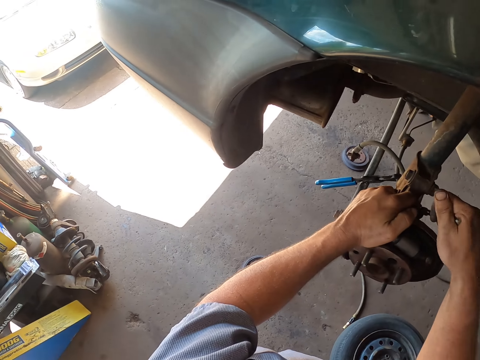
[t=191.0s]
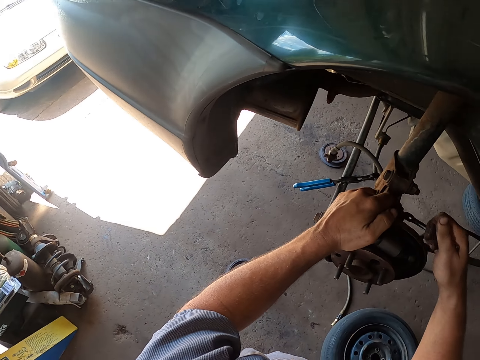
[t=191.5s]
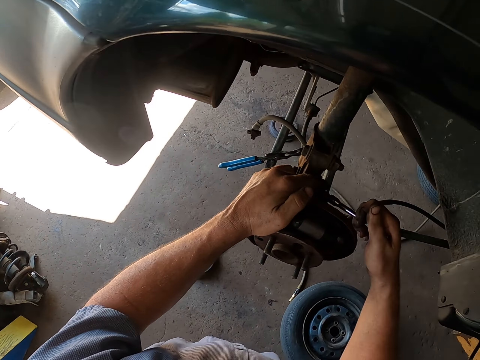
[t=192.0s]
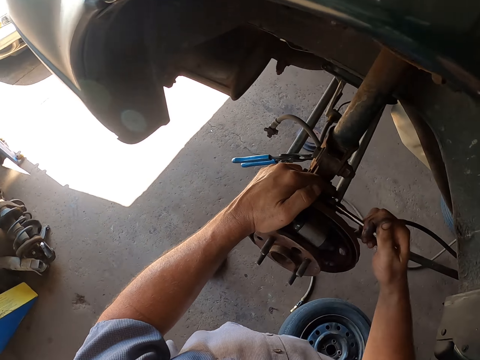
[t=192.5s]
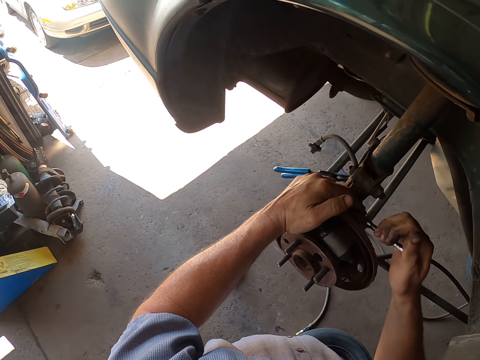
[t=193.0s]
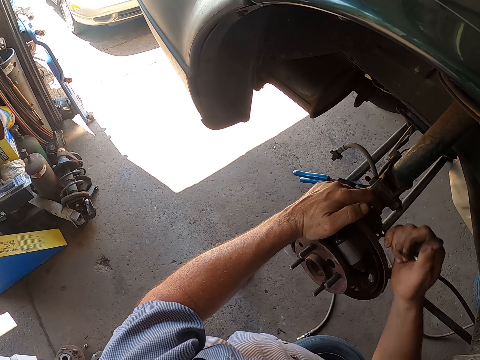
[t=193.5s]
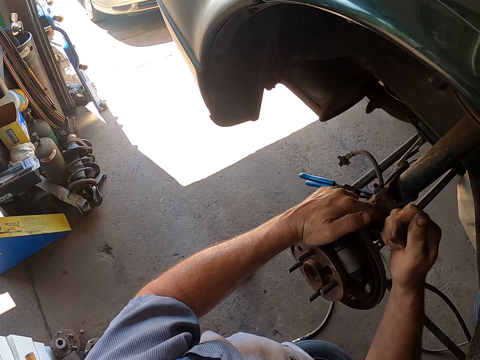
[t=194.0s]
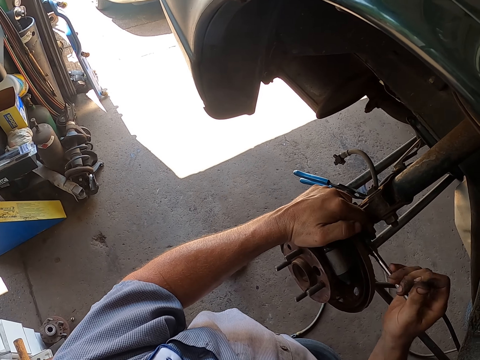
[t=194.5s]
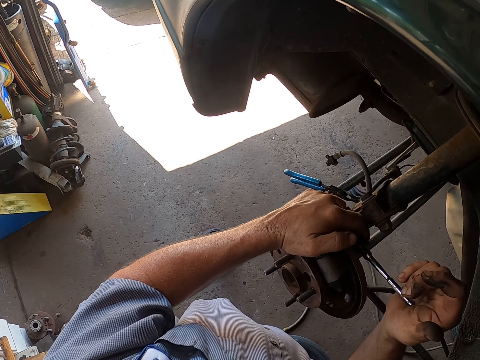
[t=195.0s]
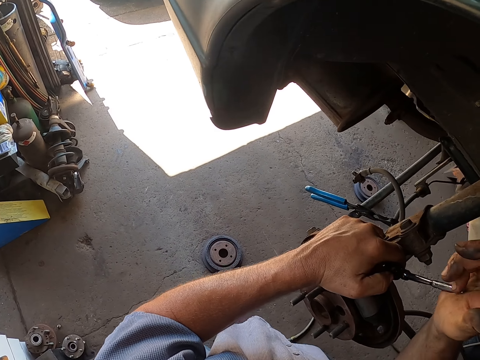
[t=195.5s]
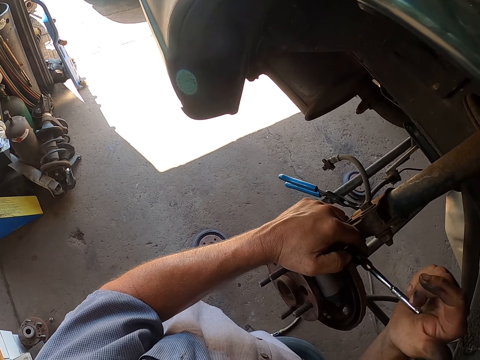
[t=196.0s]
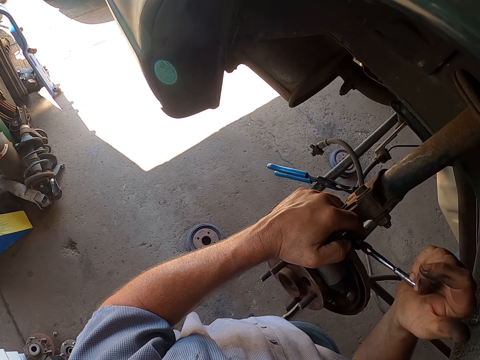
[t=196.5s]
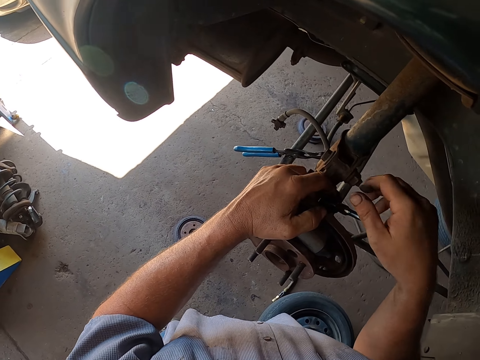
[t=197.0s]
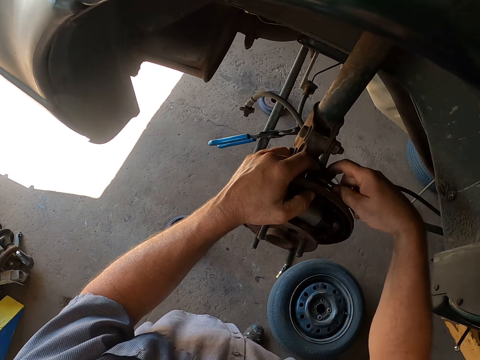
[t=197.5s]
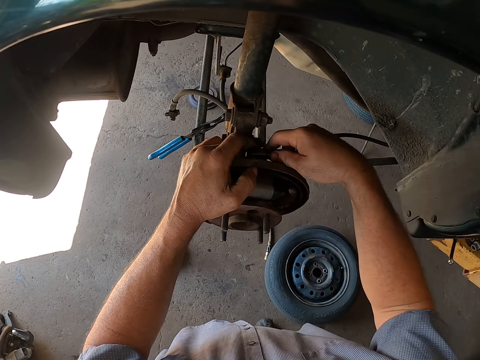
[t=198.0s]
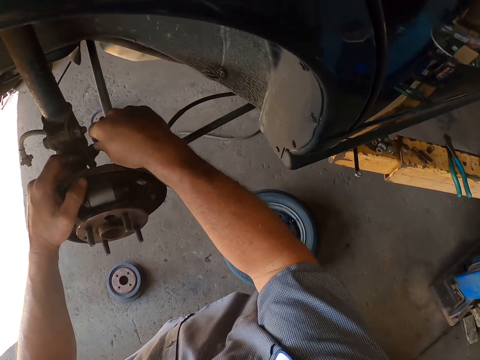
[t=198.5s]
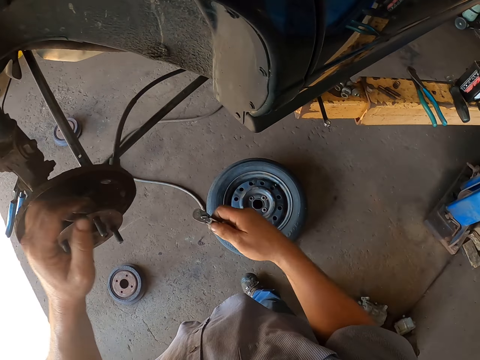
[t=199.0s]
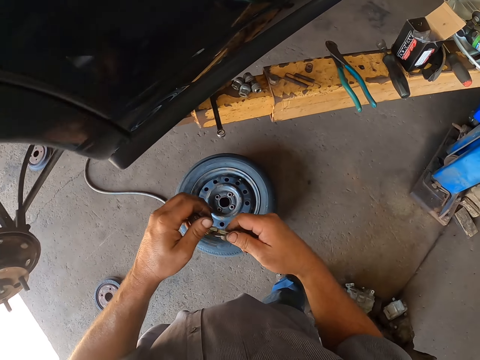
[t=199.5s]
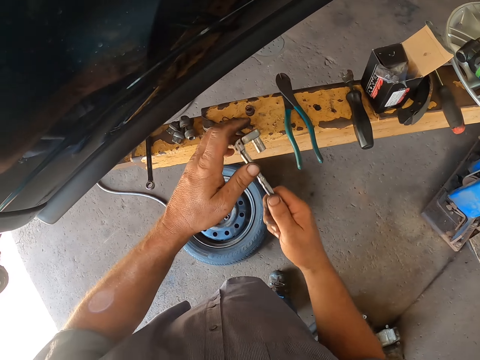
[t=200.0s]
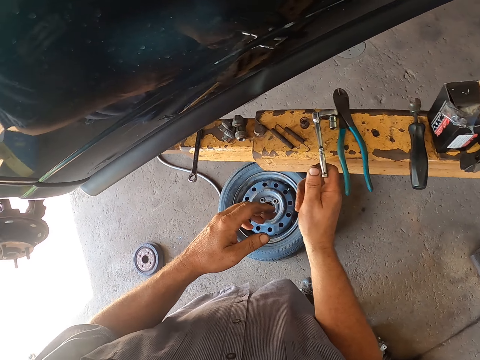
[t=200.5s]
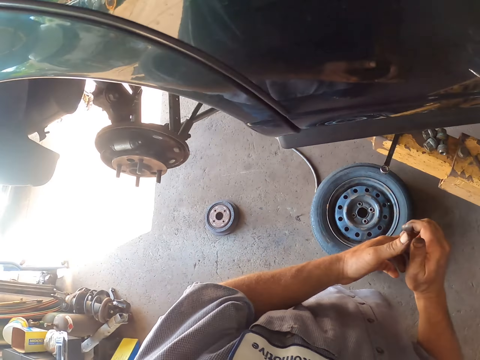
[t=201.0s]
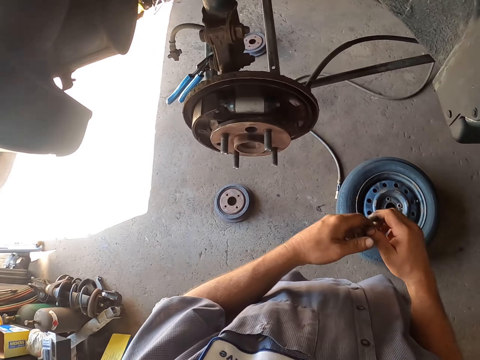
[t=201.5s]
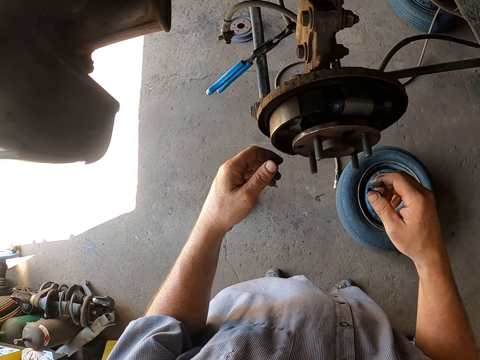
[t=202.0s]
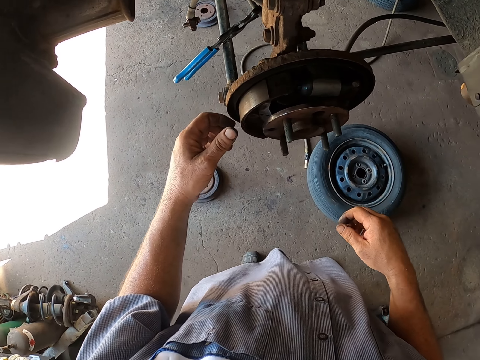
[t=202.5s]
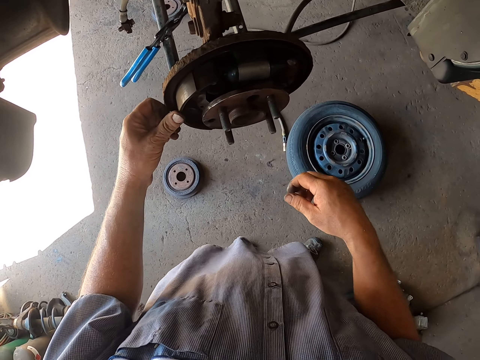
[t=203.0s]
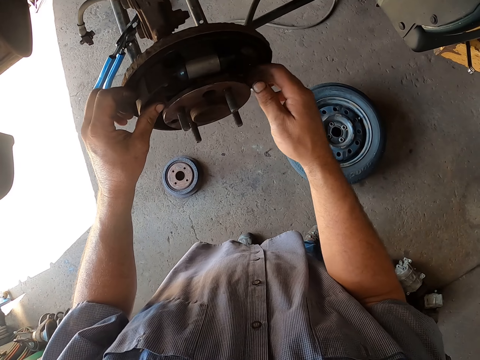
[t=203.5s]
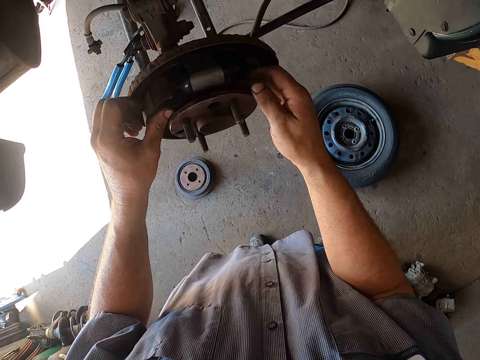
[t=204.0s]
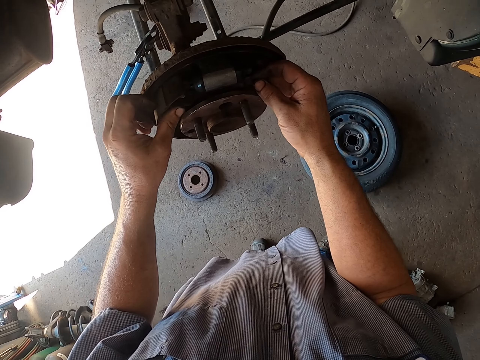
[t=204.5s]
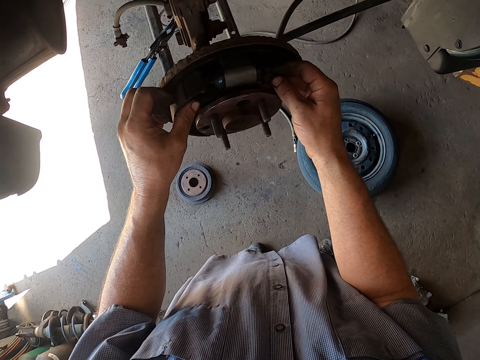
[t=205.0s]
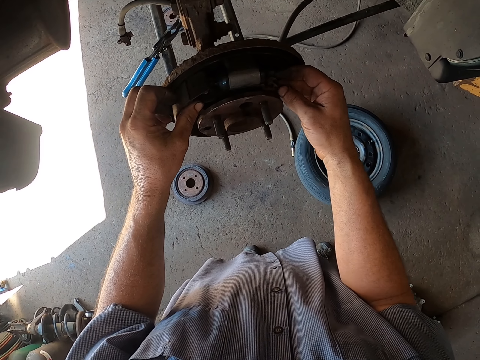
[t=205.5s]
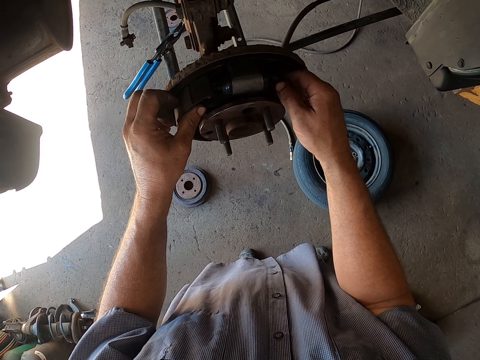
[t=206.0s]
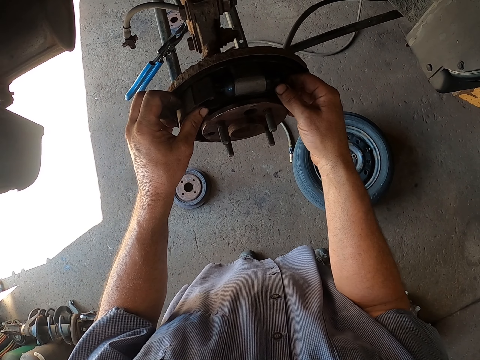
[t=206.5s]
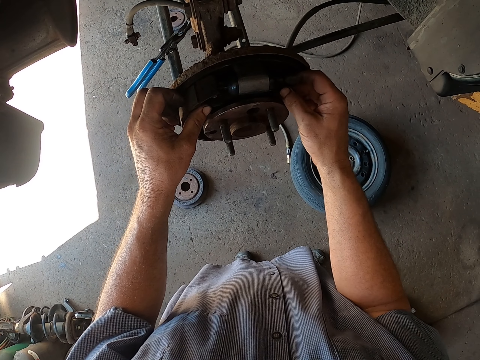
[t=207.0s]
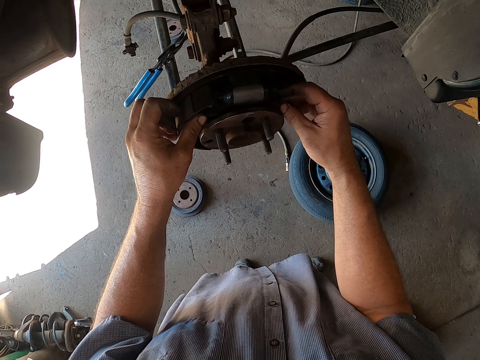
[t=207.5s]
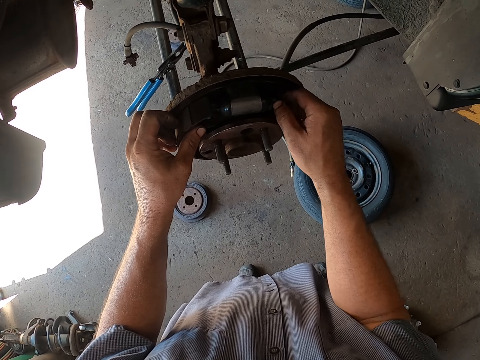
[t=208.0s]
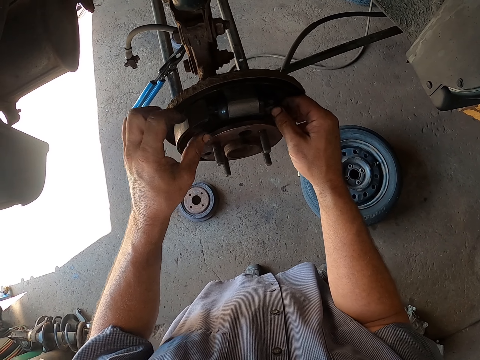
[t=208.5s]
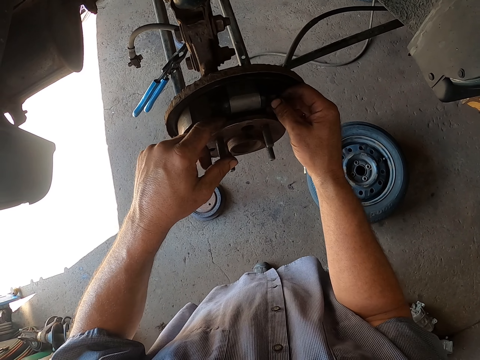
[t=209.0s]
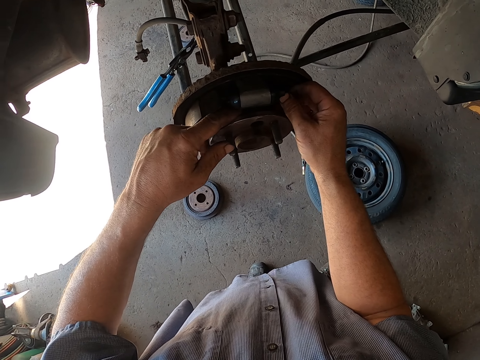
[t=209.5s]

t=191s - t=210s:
The camera wearer turns around. They place something on the metal. They turn around. They check the rear wheel bearing. They fix something on the wheel hub.

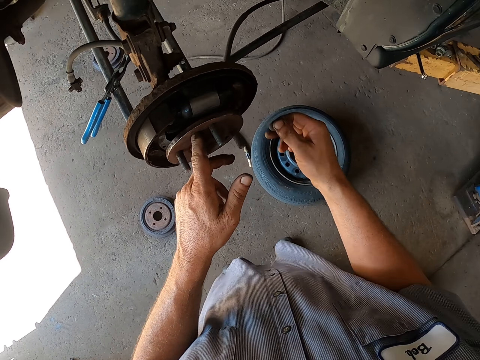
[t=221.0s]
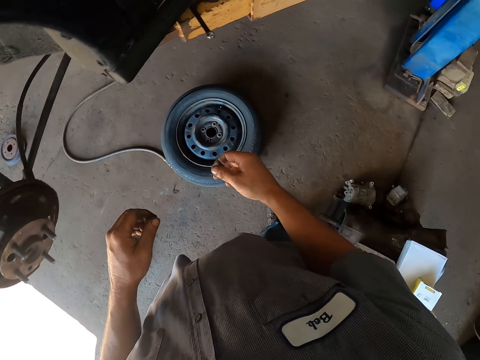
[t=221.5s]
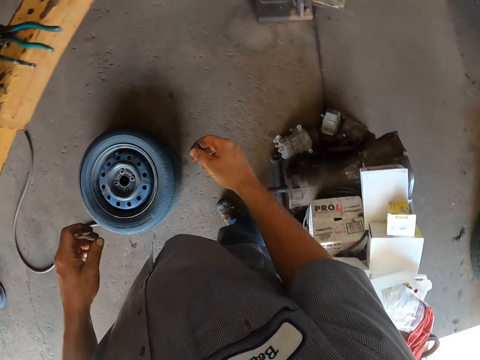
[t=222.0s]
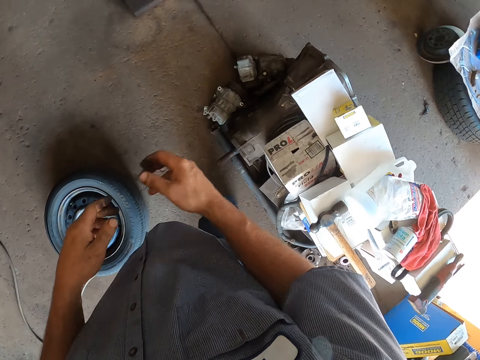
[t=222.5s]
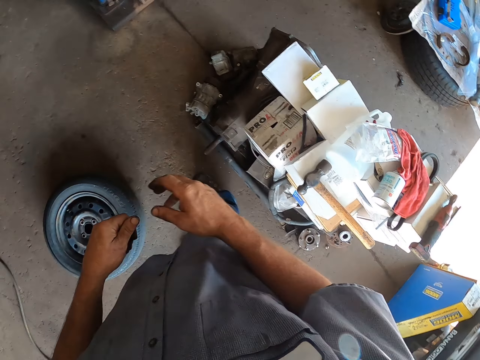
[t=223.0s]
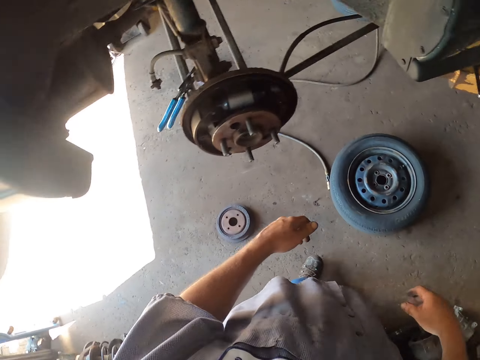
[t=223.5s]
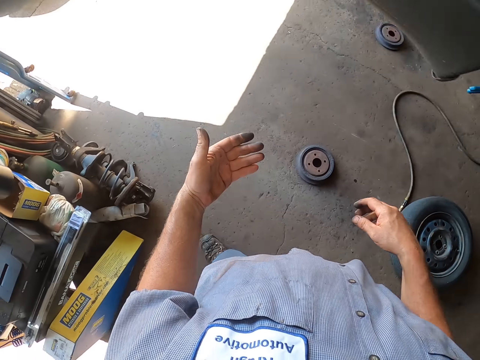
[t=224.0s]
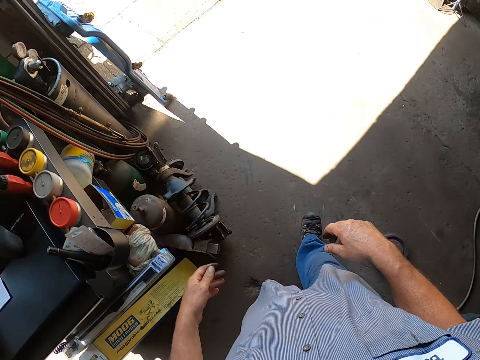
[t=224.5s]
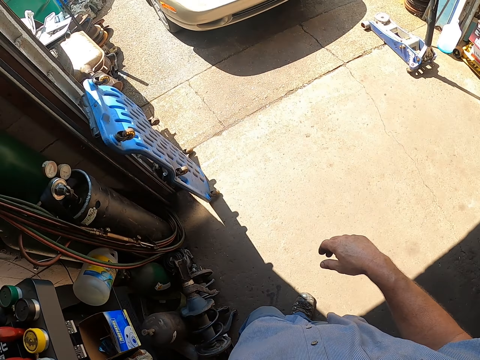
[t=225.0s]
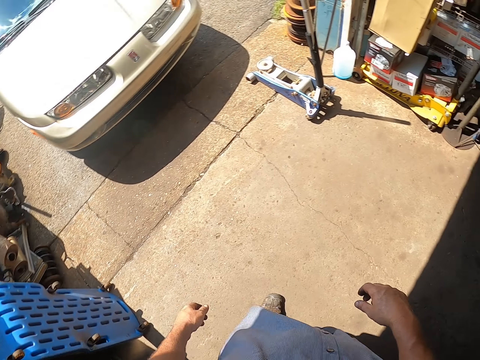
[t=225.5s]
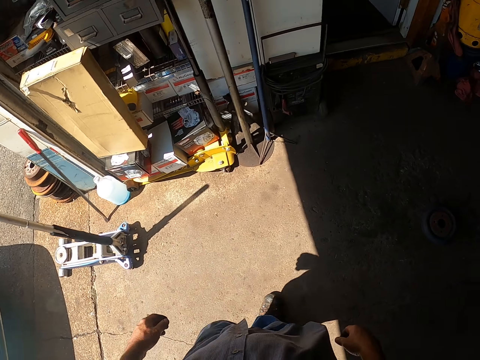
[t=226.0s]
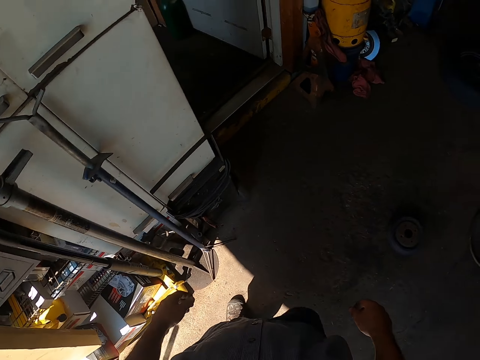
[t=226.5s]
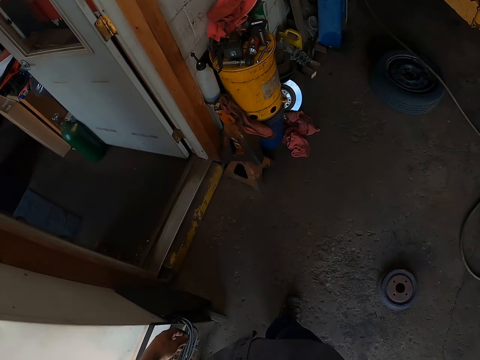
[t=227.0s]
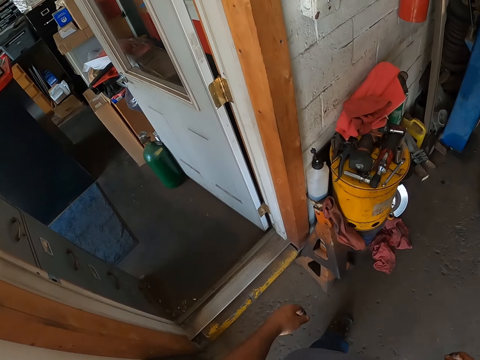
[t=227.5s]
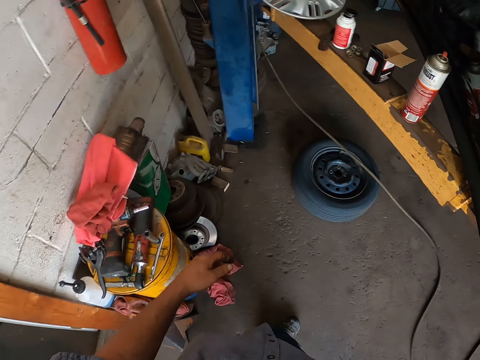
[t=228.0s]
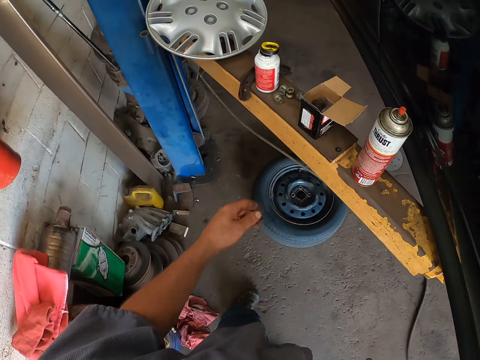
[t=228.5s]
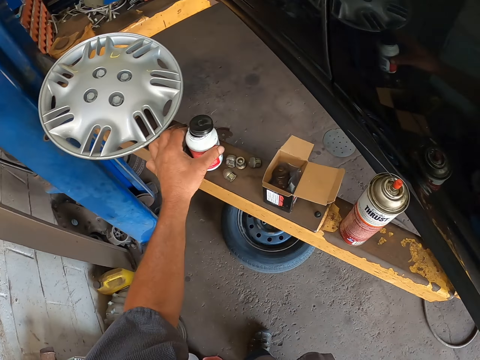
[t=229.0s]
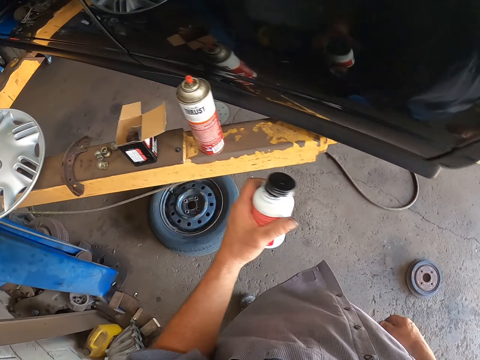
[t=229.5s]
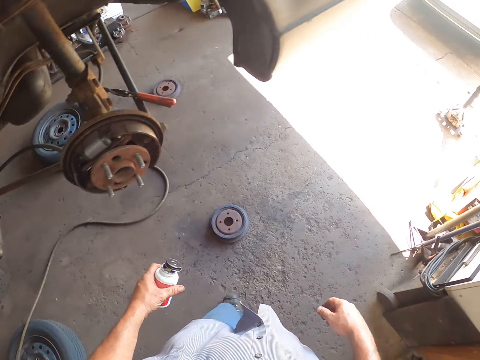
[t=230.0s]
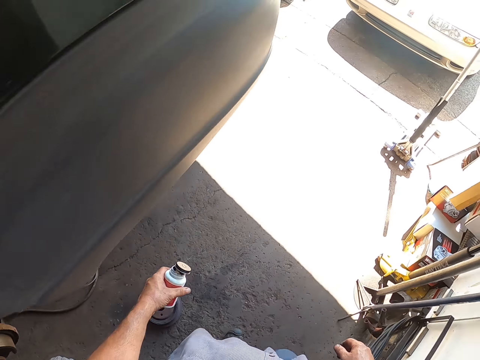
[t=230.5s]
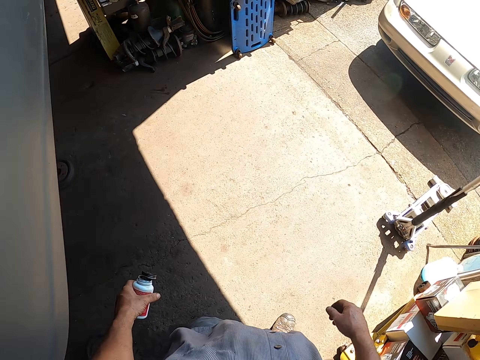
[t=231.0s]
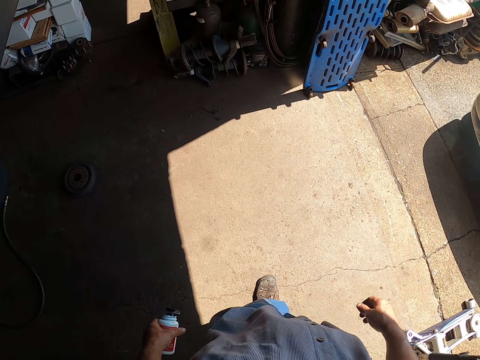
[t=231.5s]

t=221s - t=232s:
The camera wearer looks around the garage. They walk around the garage. They pick up wheel bearing oil. They walk around the garage.
